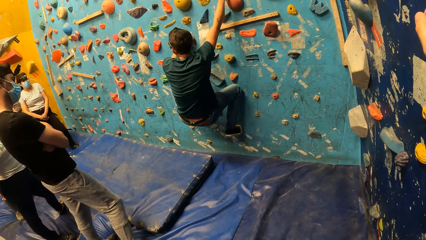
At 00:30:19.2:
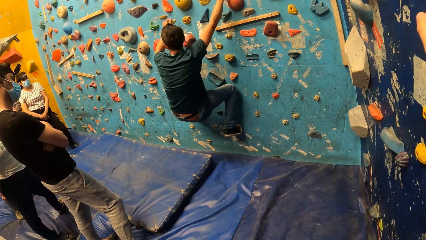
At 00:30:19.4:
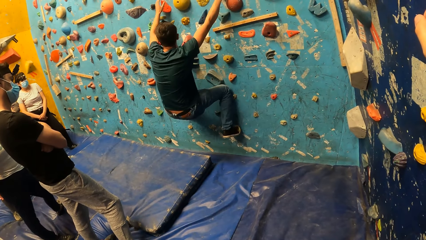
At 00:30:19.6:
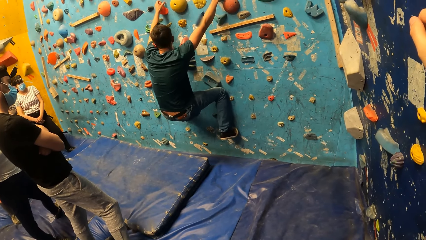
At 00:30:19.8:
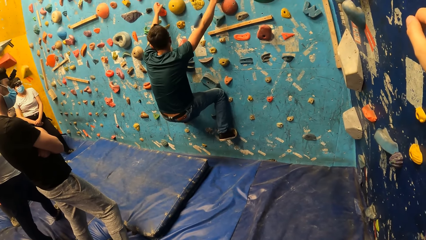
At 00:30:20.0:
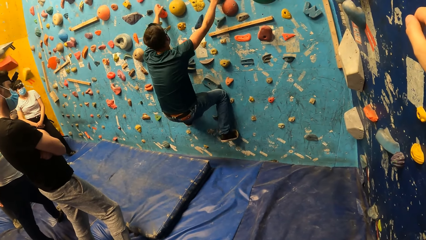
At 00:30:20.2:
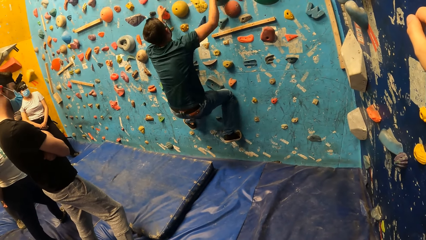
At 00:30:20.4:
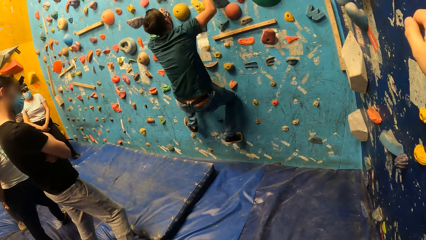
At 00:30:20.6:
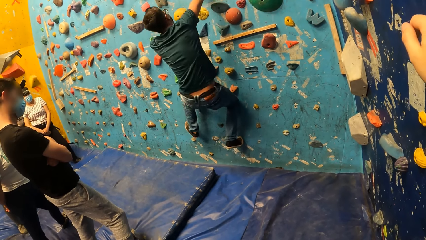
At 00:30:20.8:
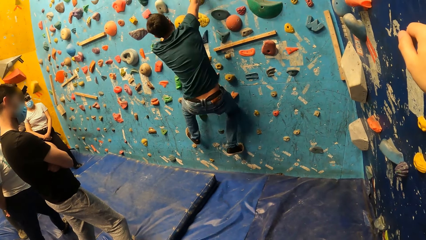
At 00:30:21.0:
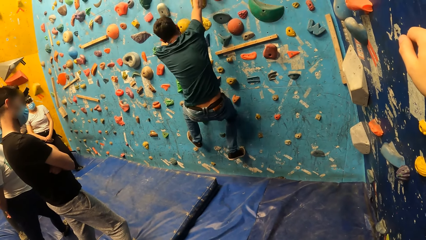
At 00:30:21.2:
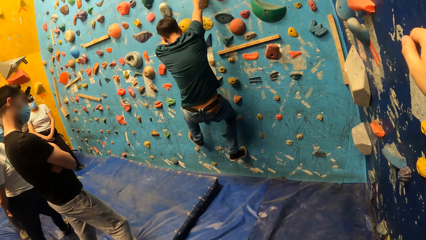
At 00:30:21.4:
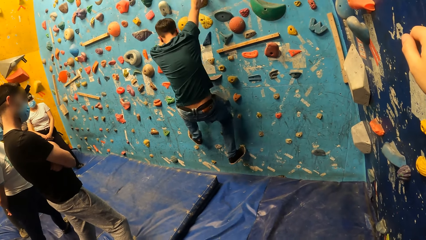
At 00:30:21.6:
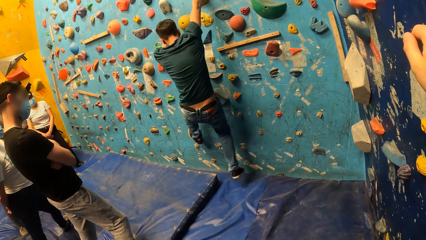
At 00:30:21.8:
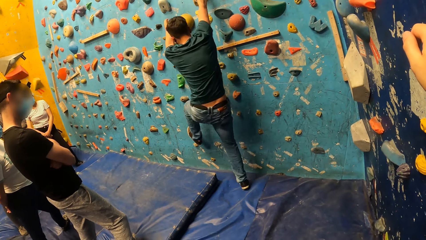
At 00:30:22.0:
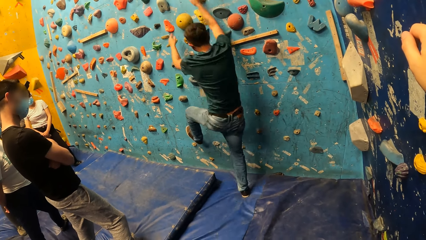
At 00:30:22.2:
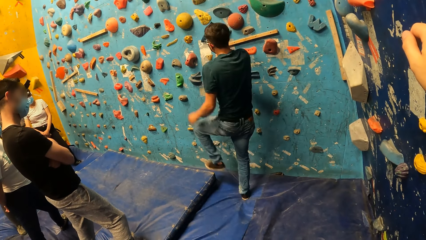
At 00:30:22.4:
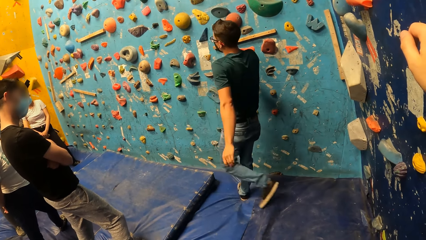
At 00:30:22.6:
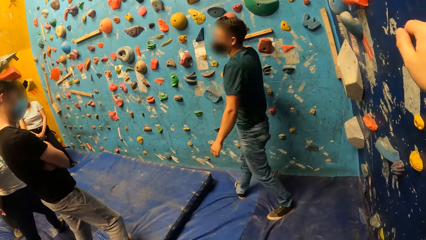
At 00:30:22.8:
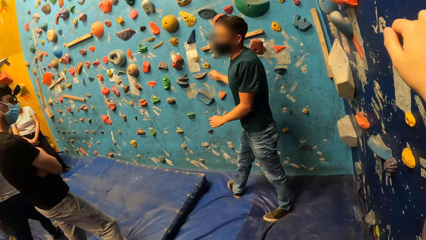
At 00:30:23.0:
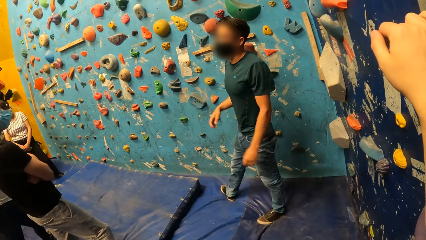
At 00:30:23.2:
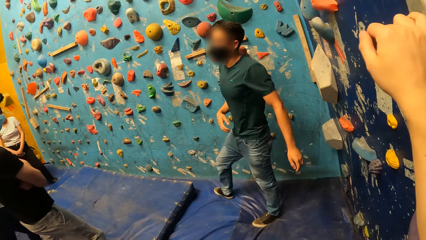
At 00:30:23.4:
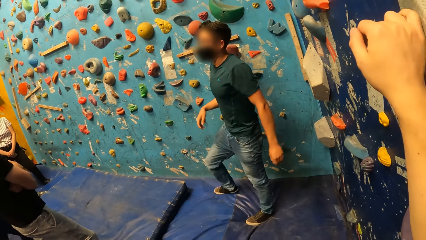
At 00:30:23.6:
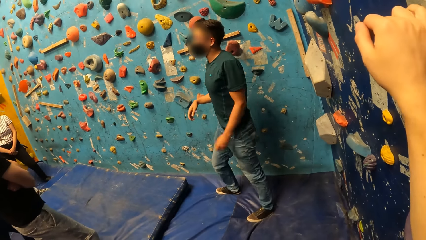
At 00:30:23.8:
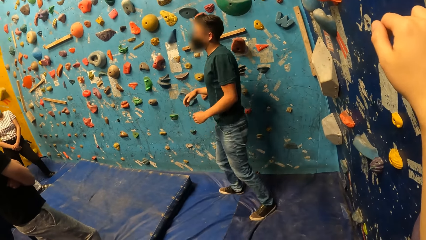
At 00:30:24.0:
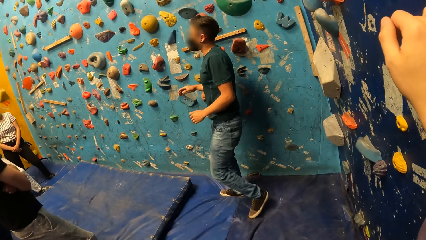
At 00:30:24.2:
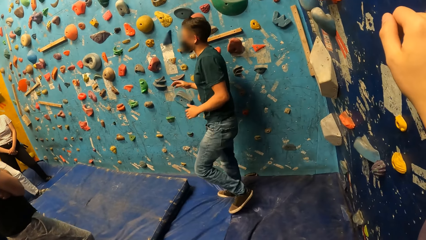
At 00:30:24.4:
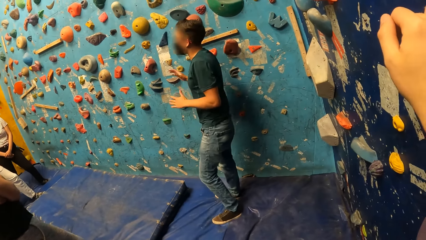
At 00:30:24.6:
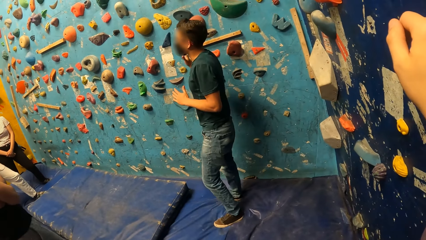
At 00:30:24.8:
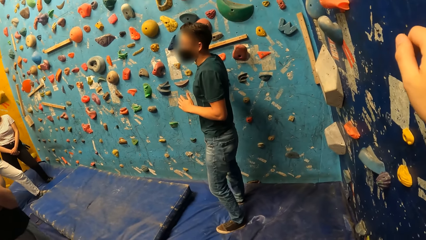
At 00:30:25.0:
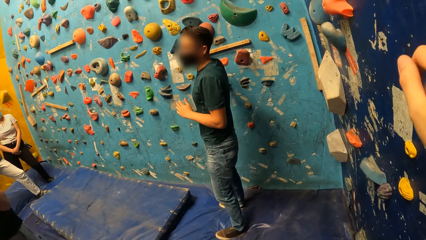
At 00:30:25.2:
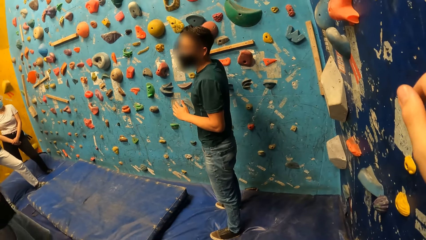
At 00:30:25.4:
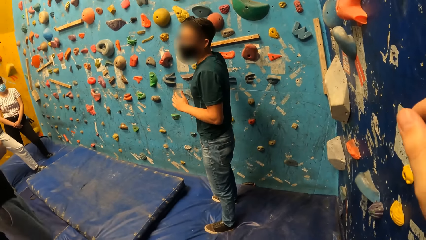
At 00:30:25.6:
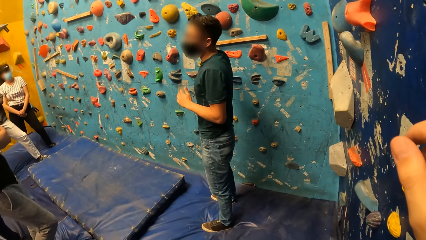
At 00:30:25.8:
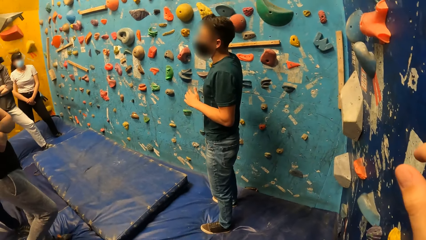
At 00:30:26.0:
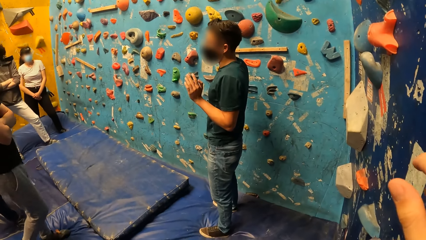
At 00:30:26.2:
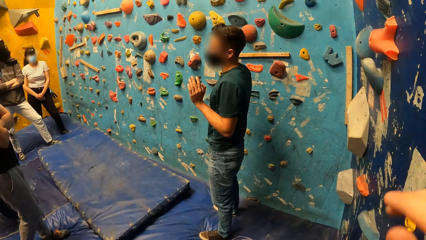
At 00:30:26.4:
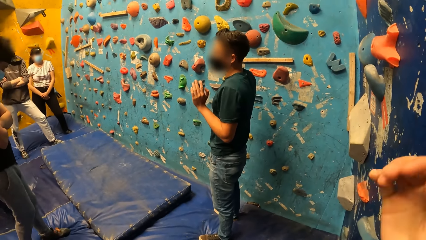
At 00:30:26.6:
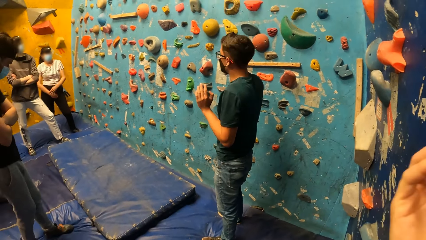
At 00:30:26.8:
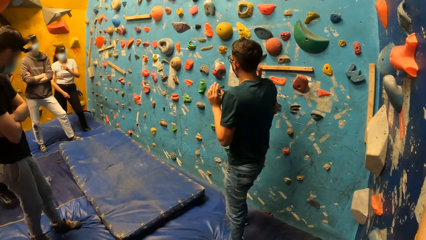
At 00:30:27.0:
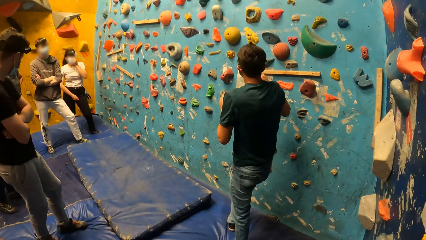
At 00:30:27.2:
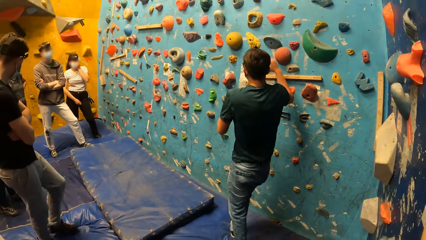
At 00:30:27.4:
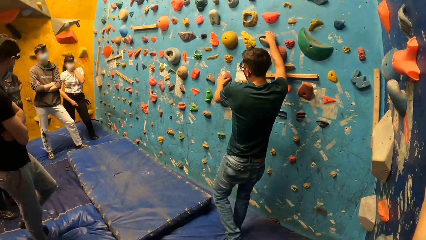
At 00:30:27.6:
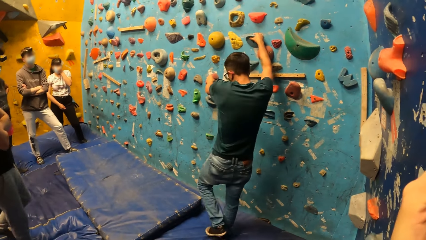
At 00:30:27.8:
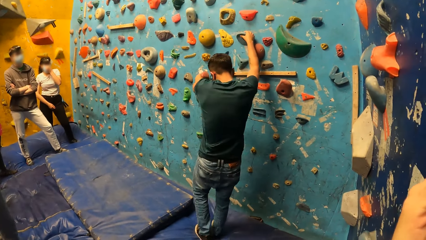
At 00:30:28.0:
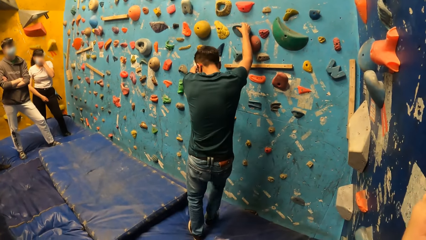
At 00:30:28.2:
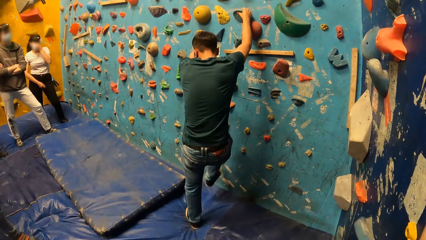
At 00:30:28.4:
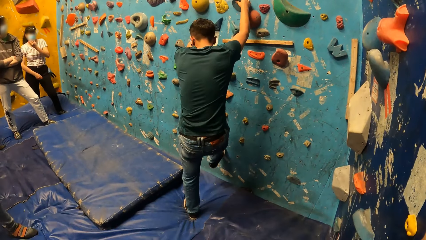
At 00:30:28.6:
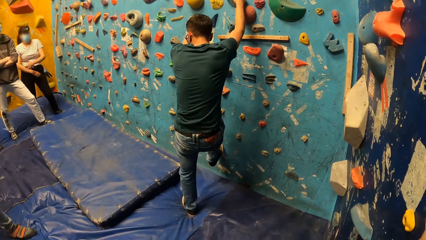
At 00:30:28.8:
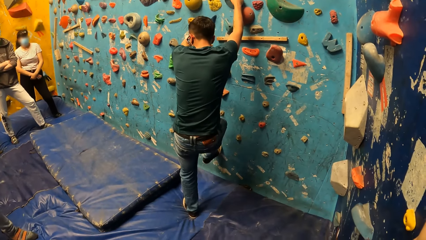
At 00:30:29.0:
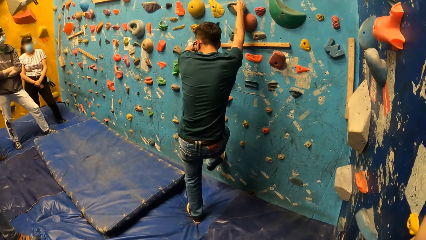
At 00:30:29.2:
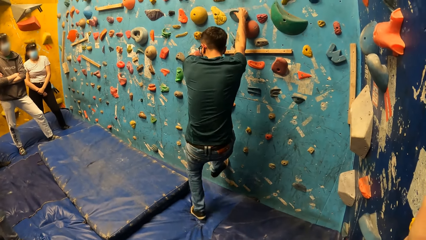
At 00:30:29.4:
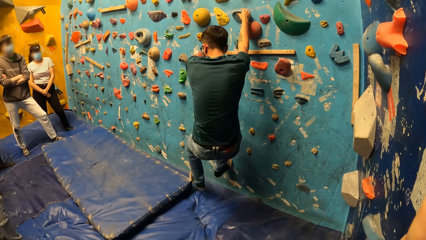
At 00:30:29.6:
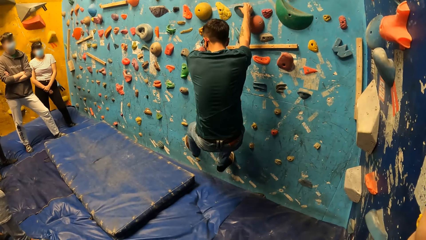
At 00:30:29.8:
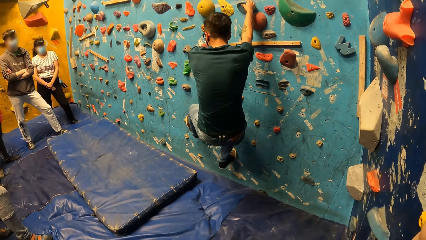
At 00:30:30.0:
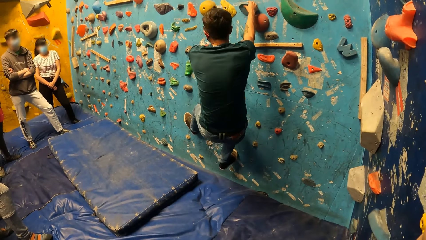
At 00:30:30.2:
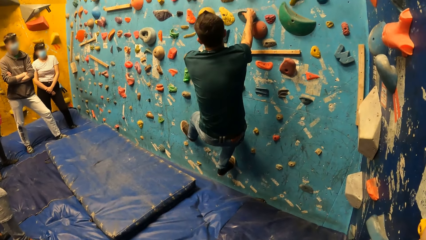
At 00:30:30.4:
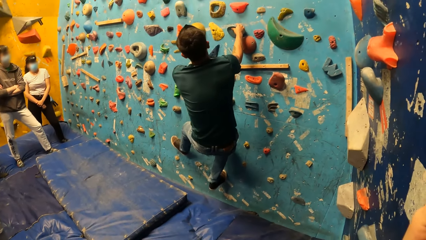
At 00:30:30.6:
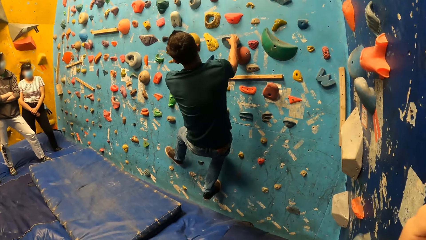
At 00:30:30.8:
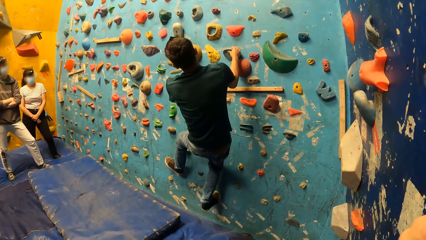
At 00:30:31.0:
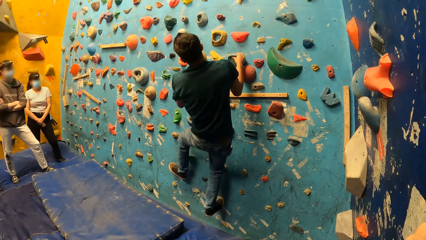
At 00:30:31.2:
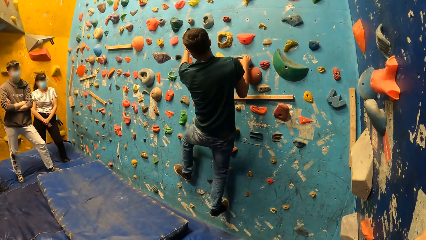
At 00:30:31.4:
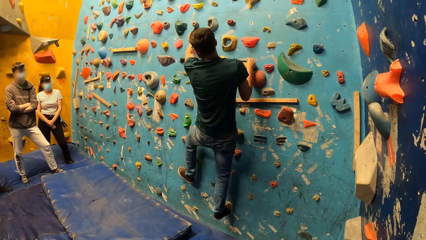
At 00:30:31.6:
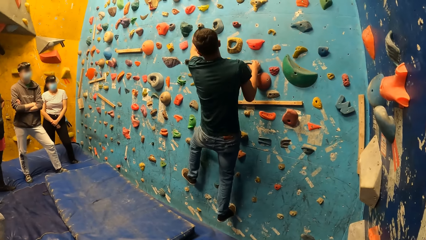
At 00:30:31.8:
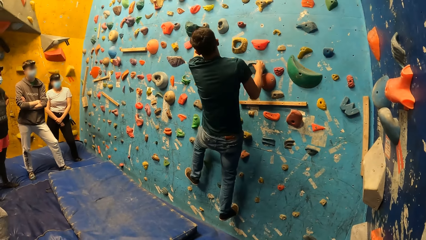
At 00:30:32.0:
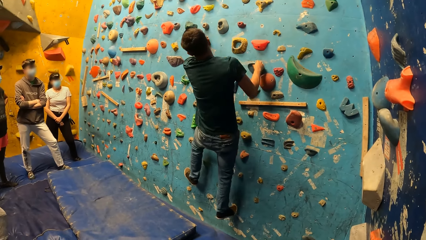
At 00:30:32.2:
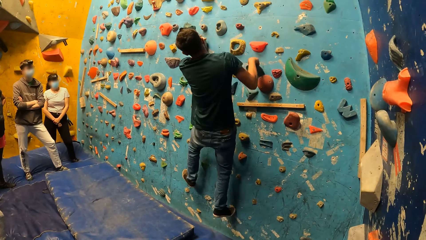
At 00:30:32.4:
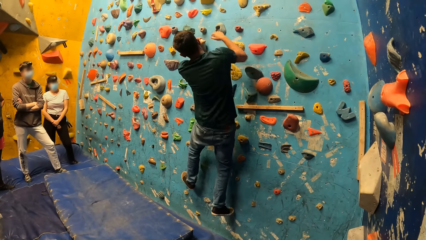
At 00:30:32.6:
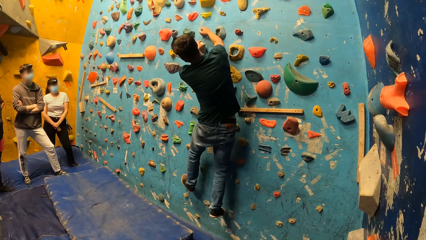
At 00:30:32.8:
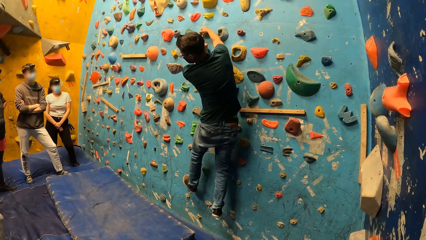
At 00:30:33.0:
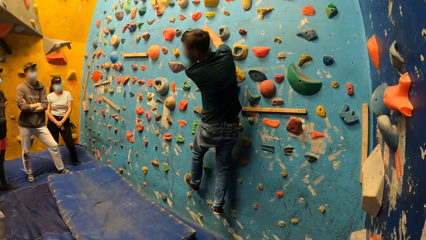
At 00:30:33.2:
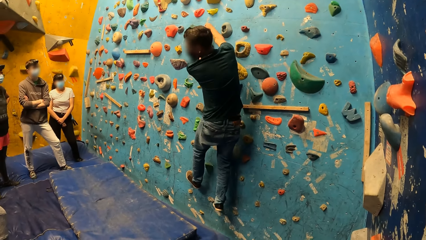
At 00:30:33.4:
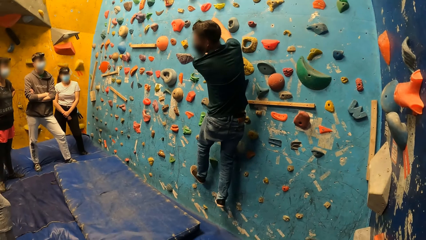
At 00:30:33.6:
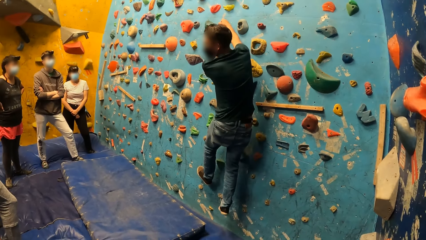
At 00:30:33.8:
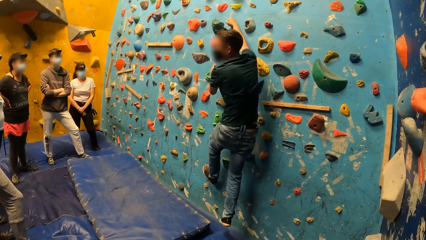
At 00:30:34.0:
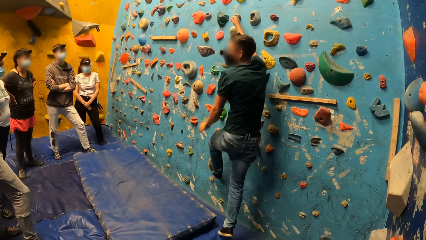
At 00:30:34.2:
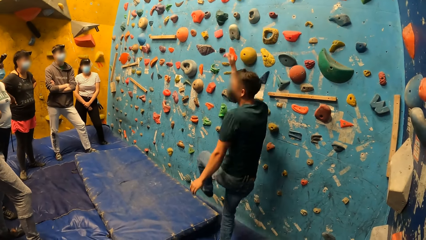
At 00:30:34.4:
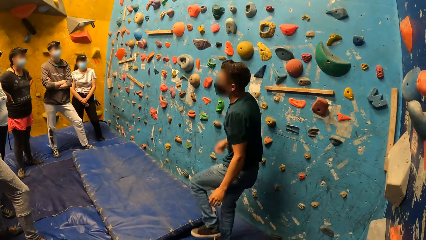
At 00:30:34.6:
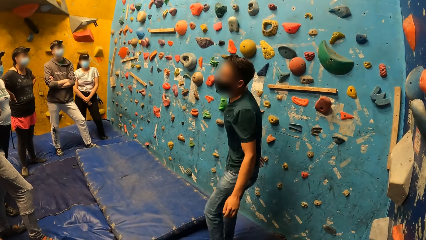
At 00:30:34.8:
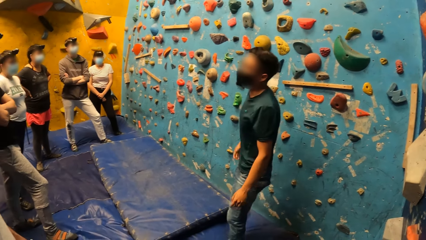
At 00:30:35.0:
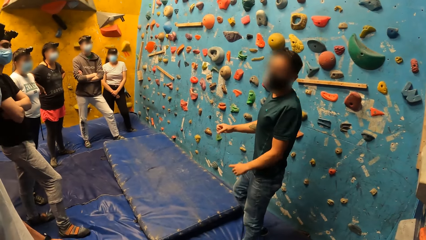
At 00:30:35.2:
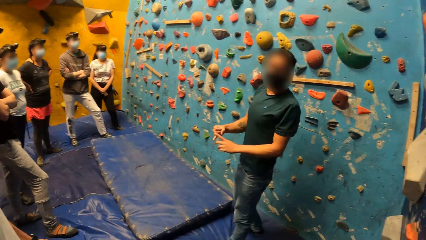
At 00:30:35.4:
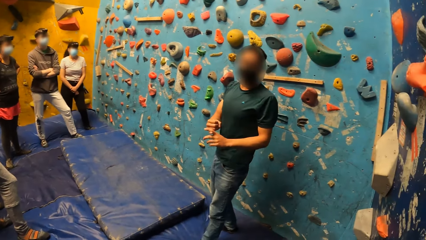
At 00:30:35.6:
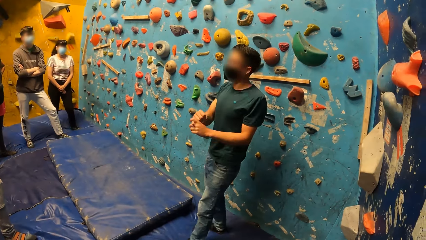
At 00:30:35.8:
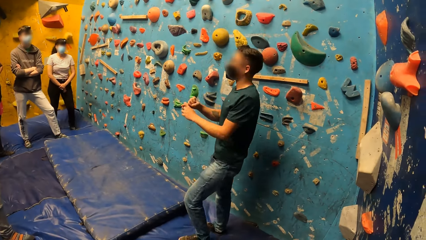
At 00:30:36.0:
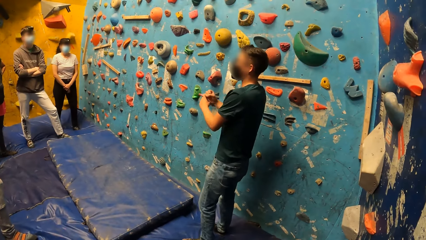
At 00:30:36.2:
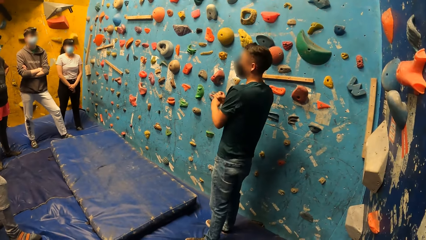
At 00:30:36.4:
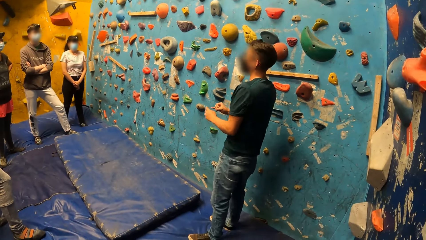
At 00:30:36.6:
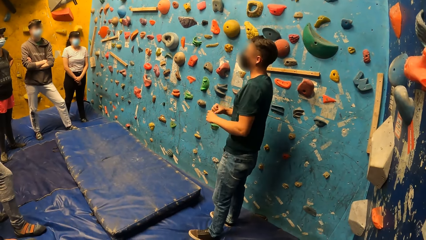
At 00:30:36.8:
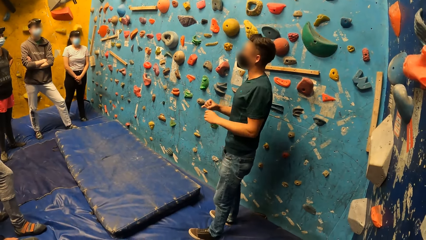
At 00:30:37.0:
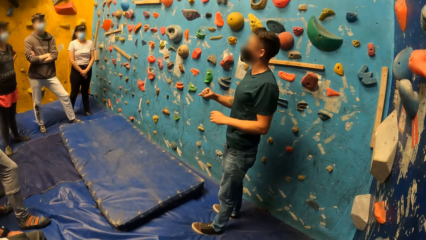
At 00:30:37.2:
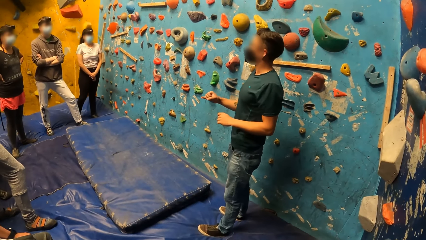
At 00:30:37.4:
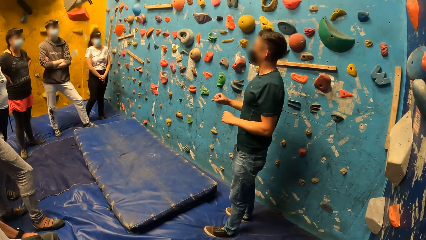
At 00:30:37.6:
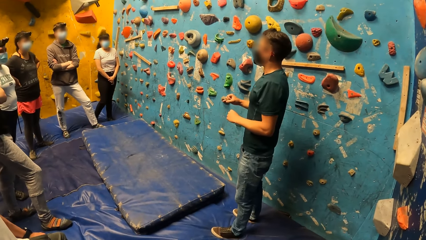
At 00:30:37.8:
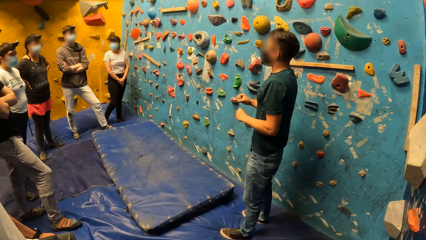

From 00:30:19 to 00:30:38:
The man jumps down from the bouldering wall on the crash pad. He holds the climbing hold on the bouldering wall with both hands. He climbs the bouldering wall with both hands. The camera wearer looks around. The man jumps down from the bouldering wall on the crash pad.
